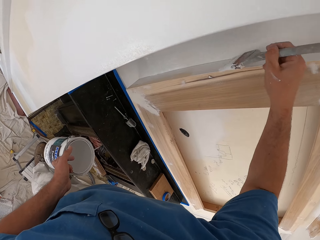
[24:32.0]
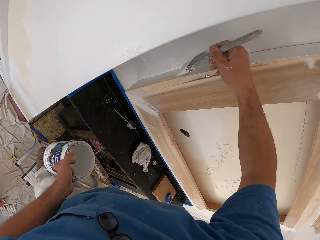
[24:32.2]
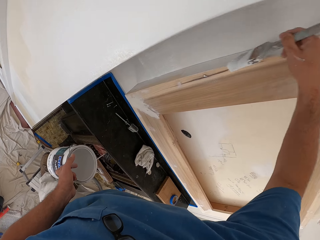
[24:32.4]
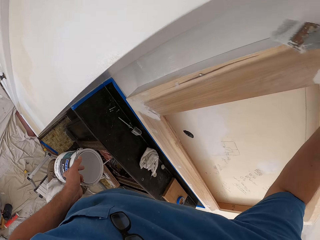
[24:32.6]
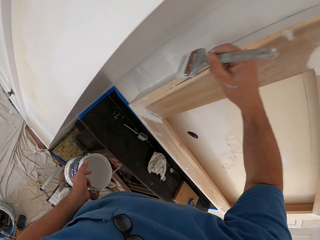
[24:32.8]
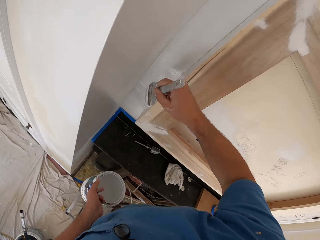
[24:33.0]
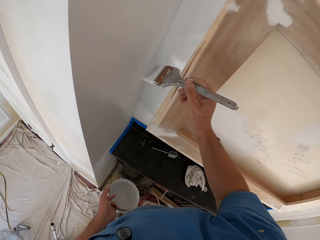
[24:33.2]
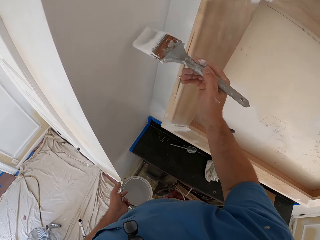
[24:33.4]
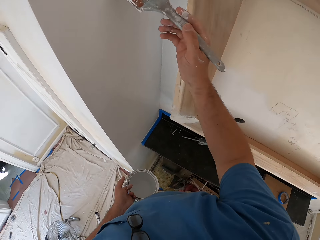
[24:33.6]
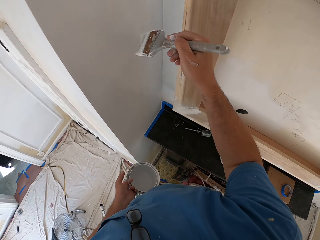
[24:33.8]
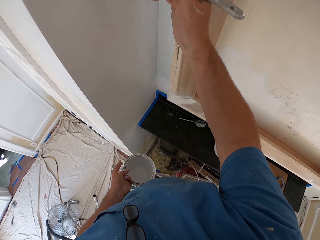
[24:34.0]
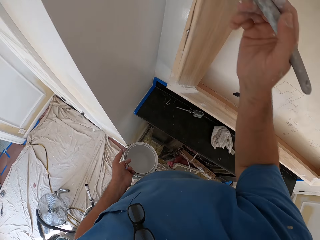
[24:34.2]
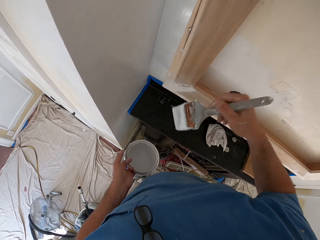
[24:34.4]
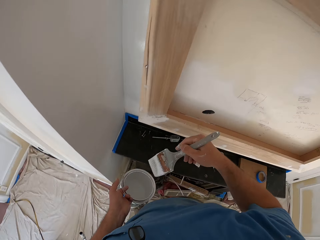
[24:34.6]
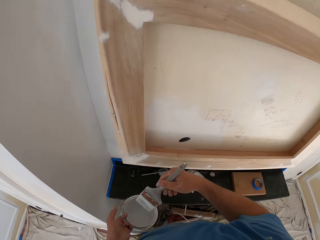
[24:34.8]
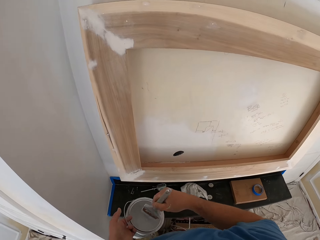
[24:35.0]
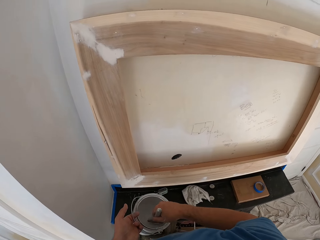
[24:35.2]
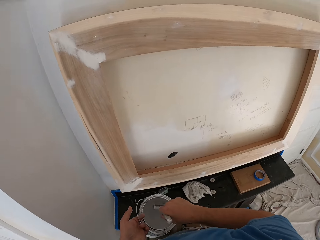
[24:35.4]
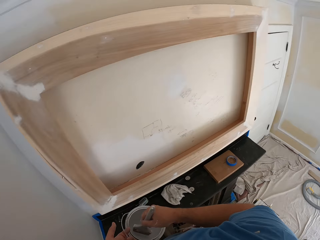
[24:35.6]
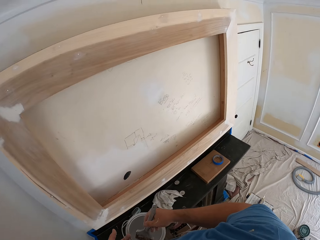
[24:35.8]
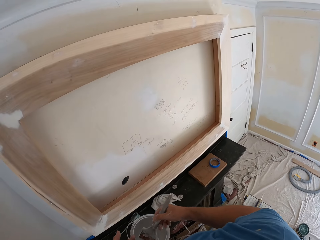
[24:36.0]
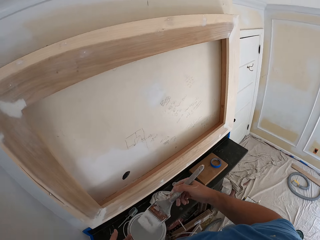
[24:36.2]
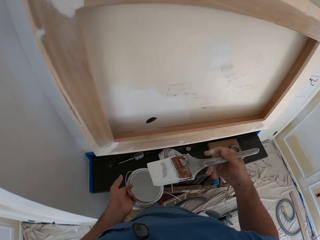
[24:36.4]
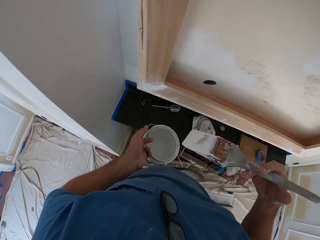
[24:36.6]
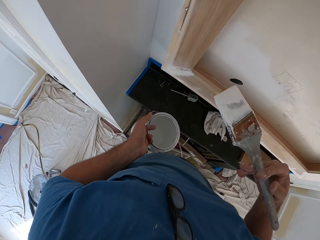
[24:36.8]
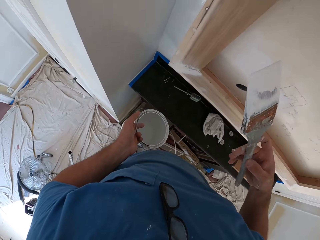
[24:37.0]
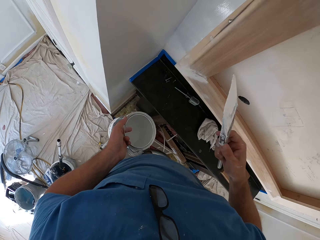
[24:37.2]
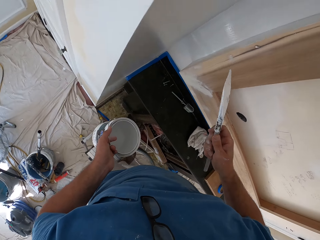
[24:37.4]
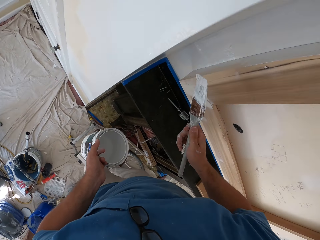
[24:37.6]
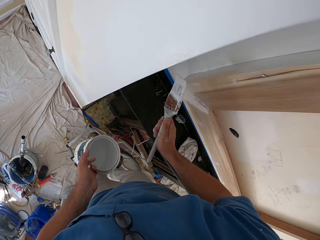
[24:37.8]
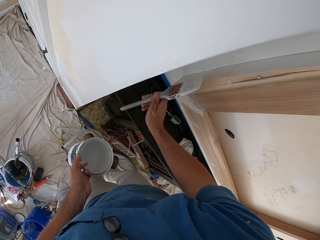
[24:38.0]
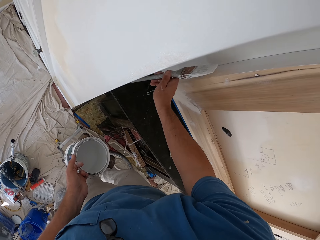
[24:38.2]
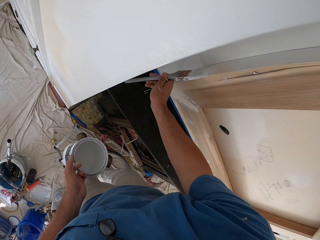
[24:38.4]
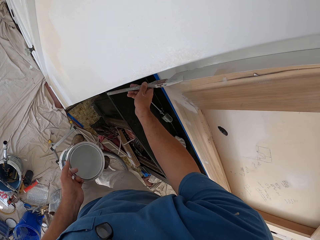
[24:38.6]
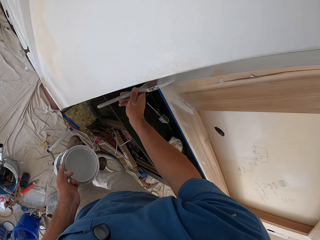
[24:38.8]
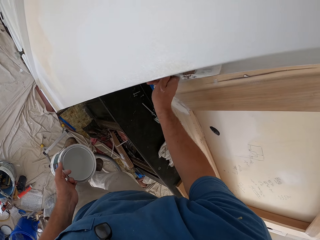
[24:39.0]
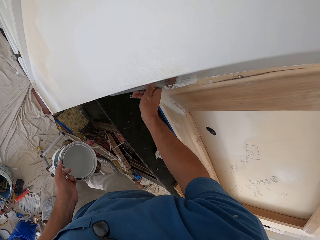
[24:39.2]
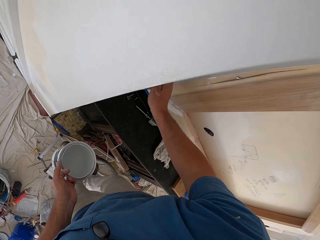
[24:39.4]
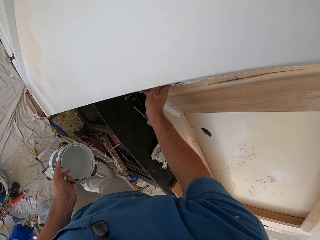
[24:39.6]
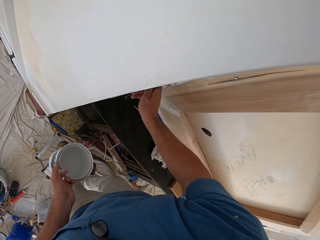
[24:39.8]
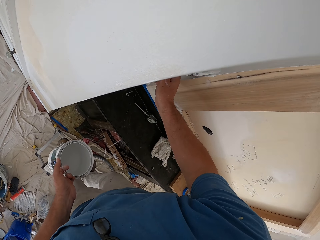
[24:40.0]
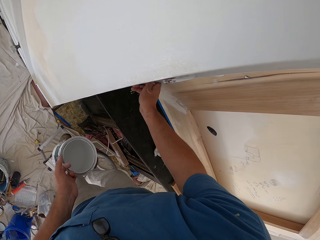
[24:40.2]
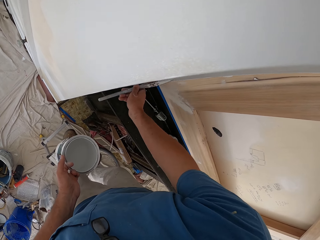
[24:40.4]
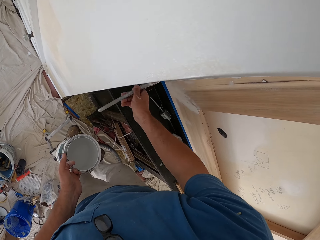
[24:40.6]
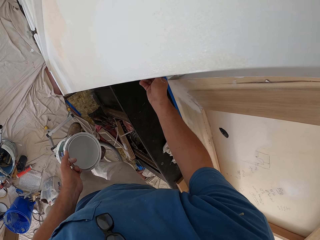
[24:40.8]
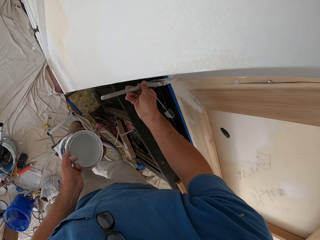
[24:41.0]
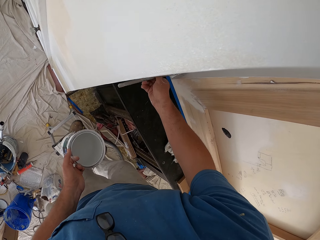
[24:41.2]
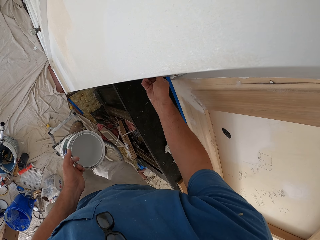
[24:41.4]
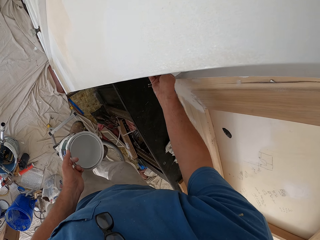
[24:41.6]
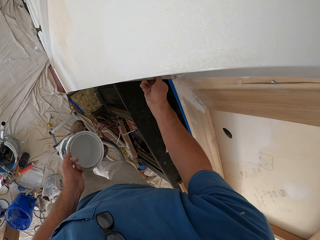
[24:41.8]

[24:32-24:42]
The camera wearer paints a wall. He holds a brush. He dips the paint brush inside the paint can in his hand. He lifts the brush. He paints the room wall with the paint brush in his hand.

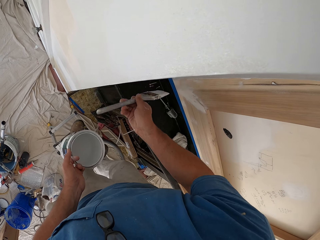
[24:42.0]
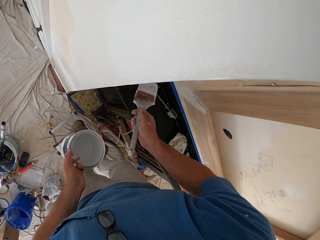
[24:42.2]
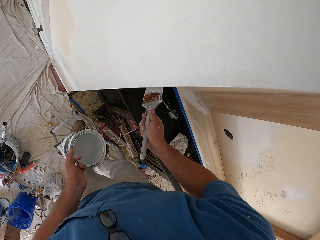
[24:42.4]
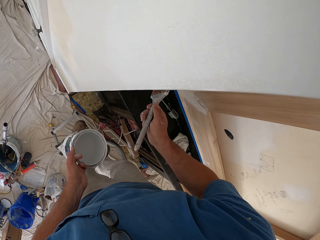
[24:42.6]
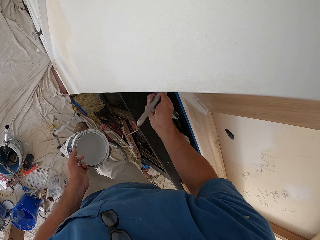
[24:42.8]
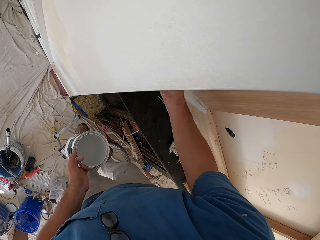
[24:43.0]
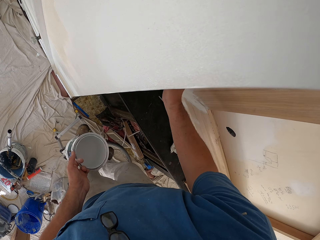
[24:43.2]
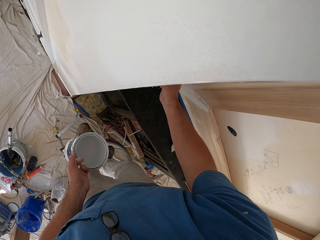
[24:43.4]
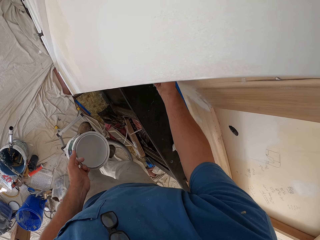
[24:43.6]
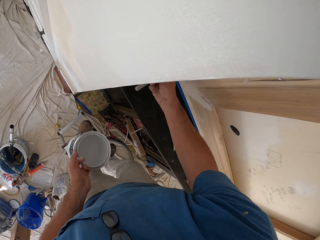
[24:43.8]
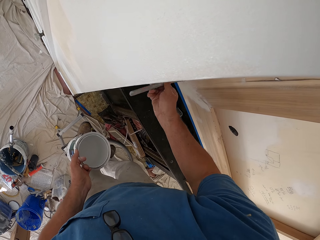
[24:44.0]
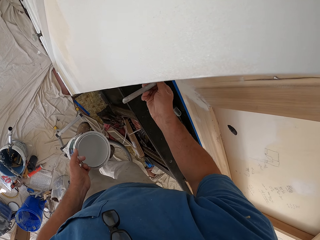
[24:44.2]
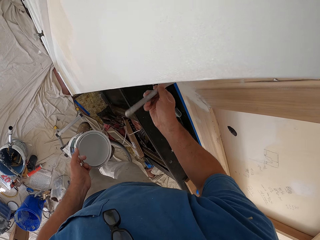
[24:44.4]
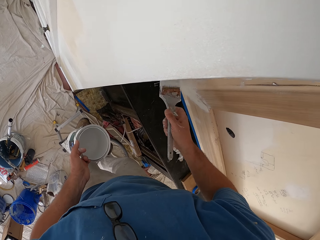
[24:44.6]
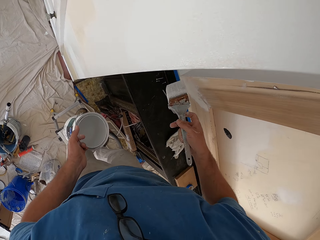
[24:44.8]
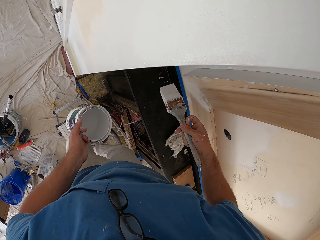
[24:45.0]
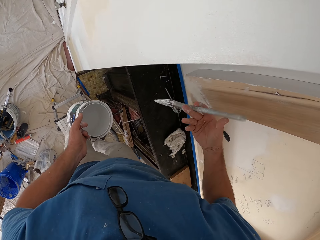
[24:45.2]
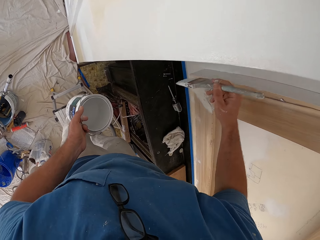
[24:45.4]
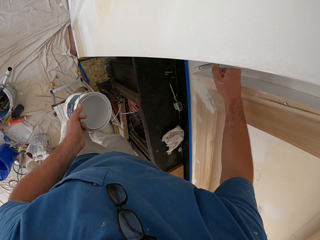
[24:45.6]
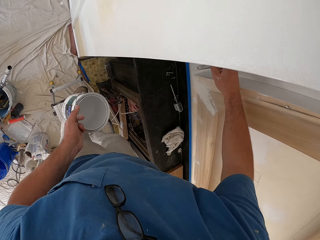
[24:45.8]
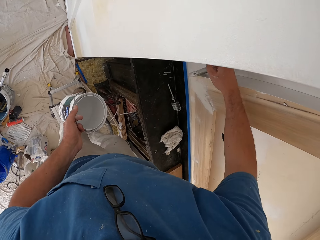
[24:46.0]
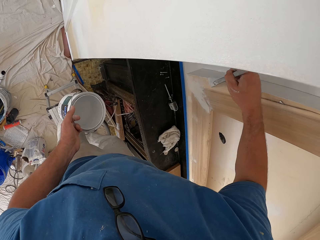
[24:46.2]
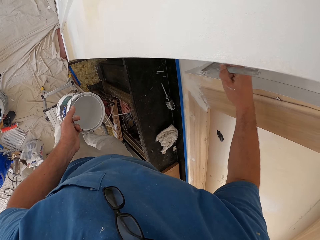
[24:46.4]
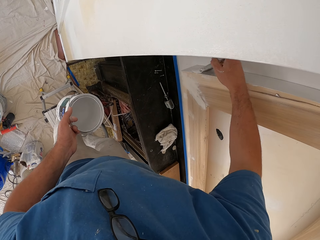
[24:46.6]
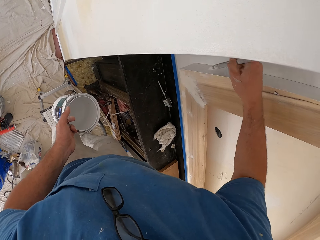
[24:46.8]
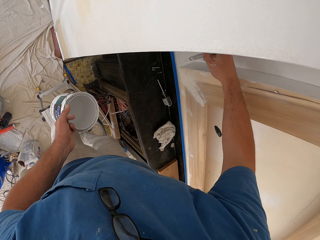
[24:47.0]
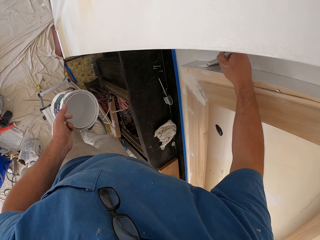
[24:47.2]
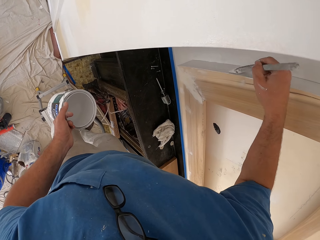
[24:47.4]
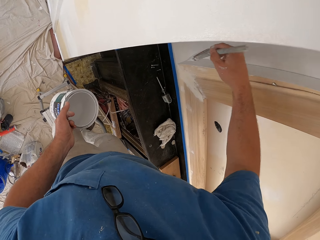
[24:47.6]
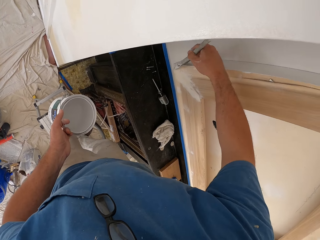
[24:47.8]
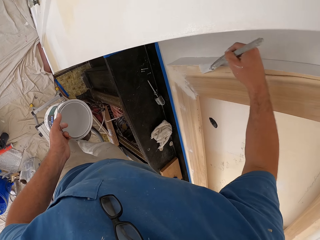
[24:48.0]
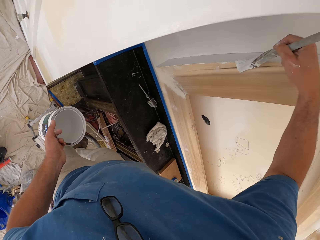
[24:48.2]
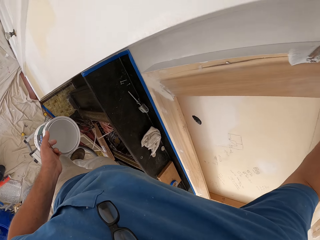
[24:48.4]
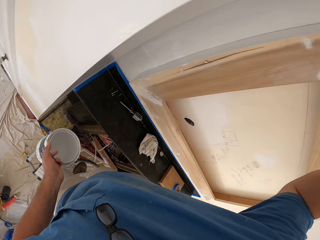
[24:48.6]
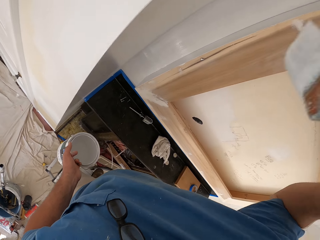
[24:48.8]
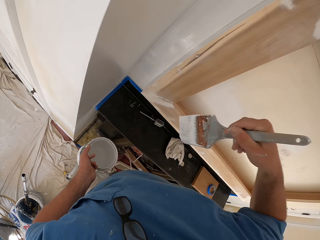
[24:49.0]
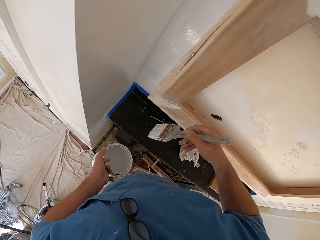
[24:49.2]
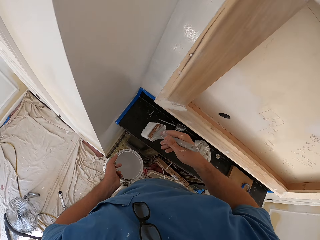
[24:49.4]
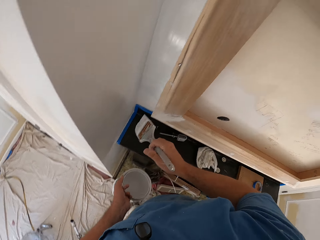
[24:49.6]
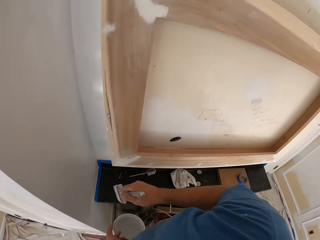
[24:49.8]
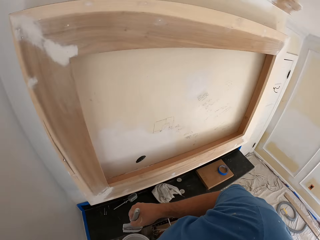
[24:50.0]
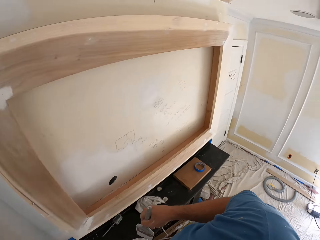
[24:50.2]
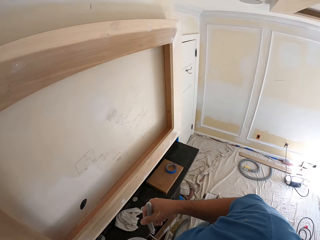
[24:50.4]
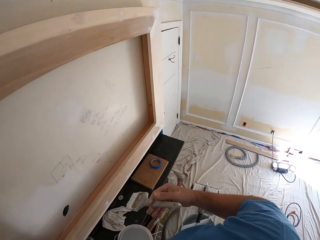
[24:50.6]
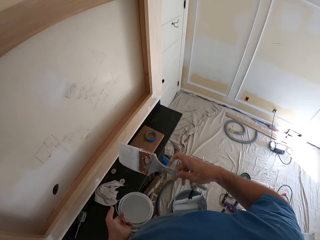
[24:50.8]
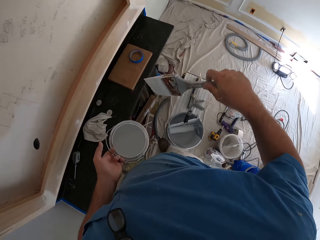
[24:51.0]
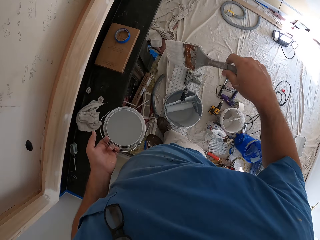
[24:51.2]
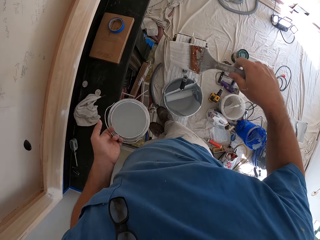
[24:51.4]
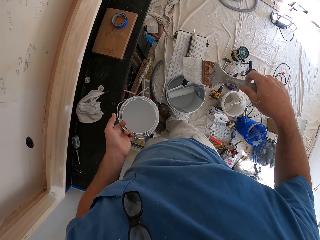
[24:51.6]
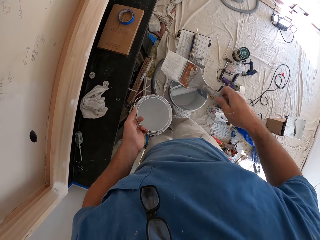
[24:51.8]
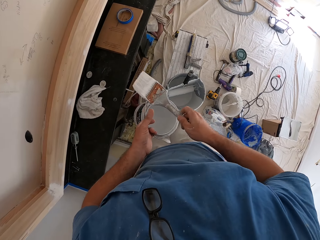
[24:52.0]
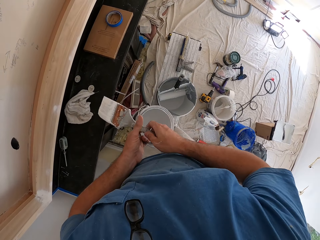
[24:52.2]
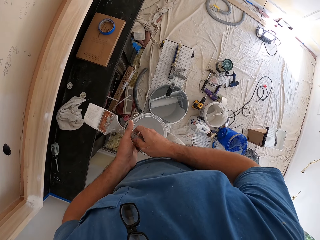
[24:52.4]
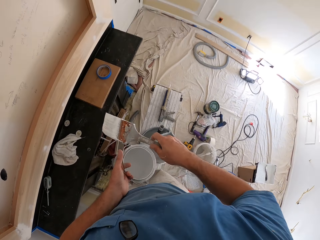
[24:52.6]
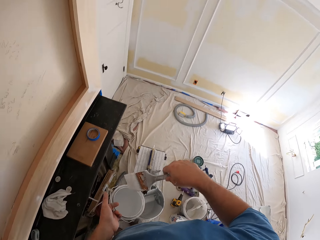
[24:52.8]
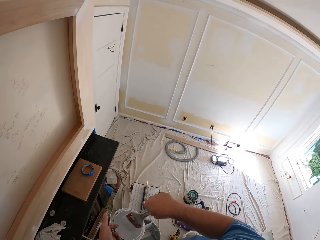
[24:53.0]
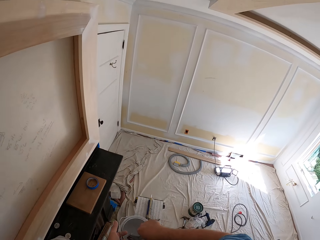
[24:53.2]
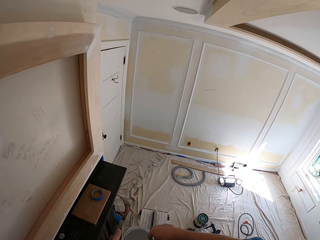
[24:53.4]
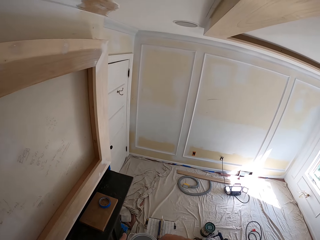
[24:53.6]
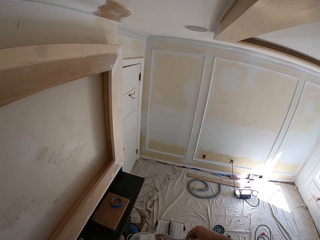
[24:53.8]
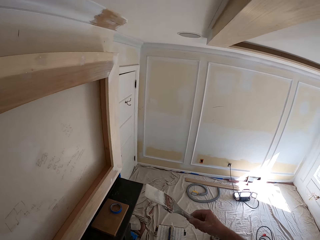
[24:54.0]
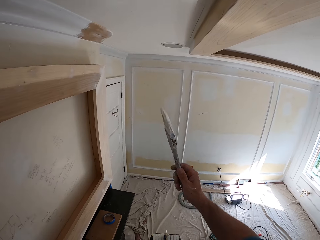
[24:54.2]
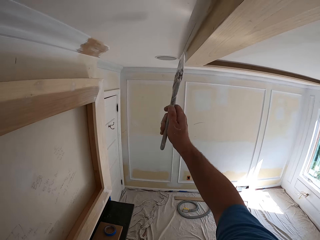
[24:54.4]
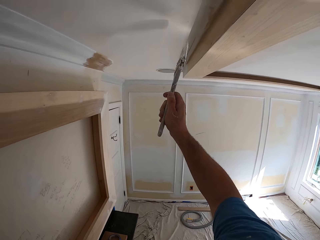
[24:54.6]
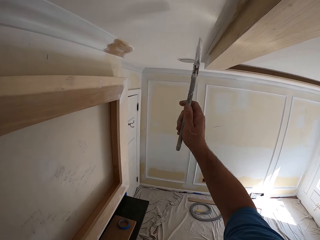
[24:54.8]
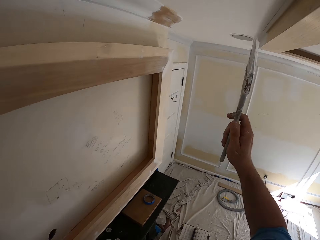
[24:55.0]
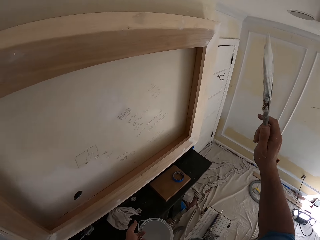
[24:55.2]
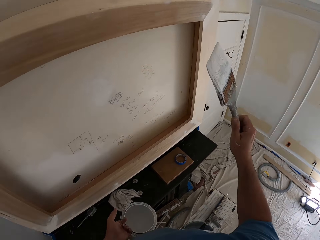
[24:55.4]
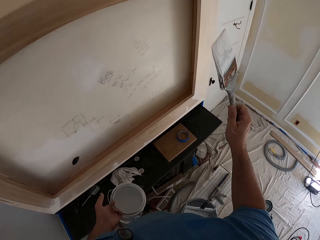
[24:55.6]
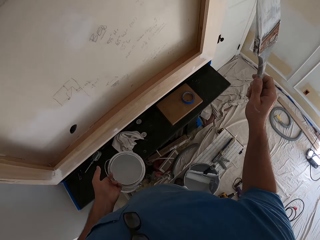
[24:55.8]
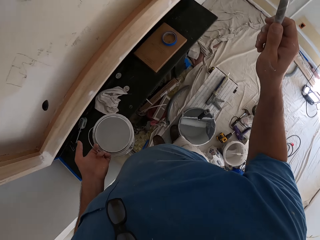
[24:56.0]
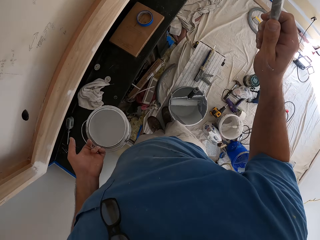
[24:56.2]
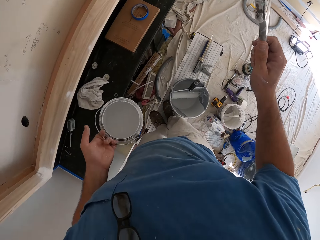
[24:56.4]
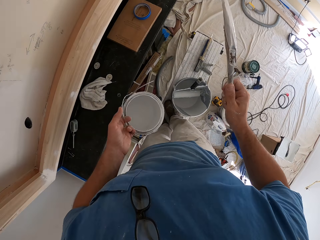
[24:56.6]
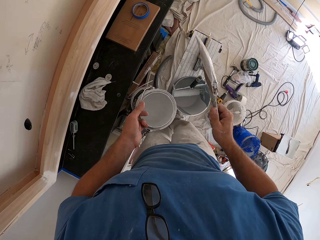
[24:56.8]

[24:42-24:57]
The camera wearer holds the brush. He paints an entertainment wall frame. He holds the brush. He paints the entertainment wall frame. He pauses to paint. He looks at the entertainment wall frame. He holds the brush. He turns to the right. He dips the paint brush inside the paint can in his hand. He lifts the brush.
